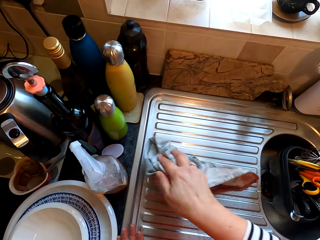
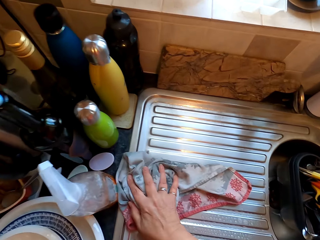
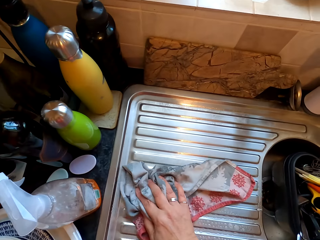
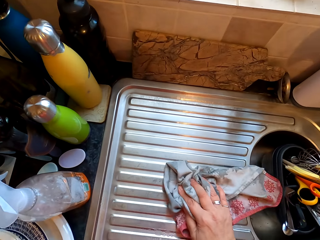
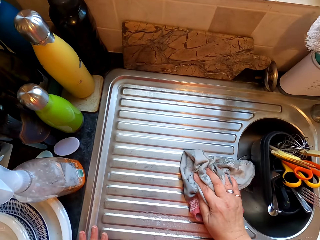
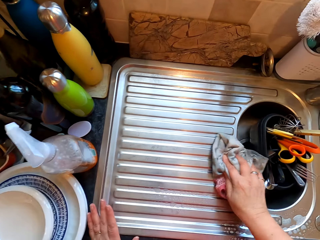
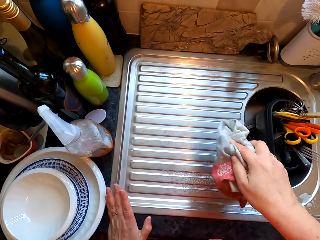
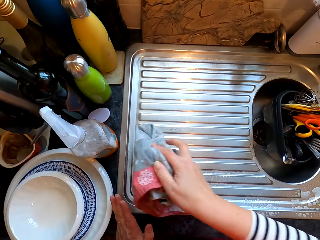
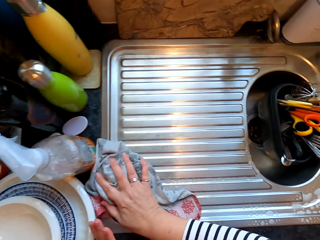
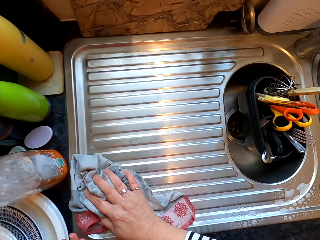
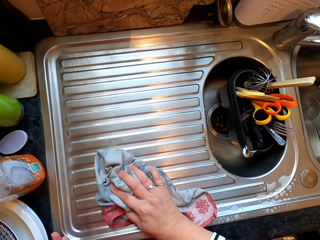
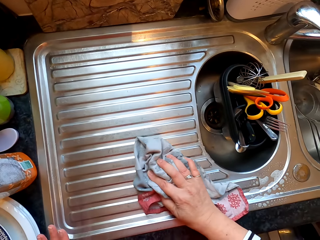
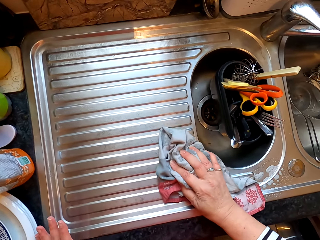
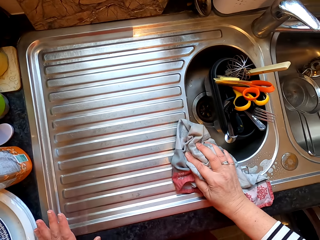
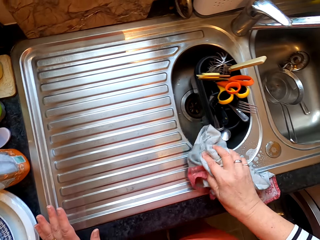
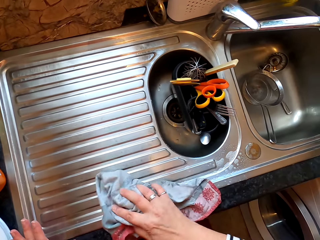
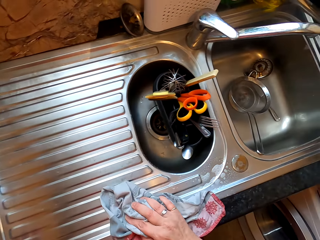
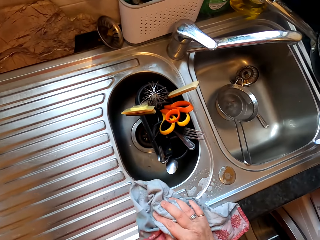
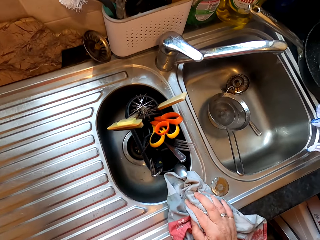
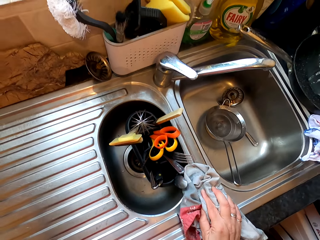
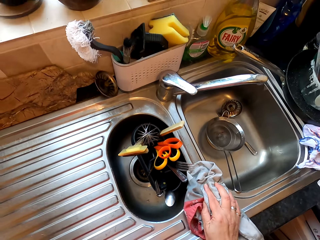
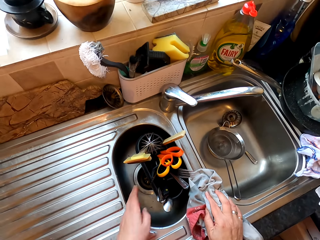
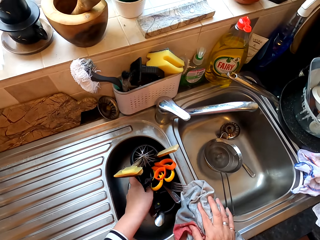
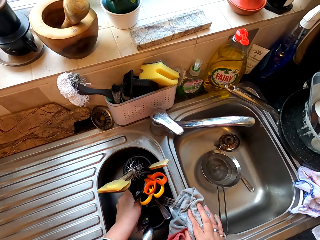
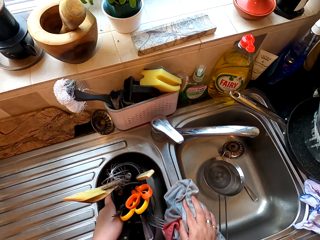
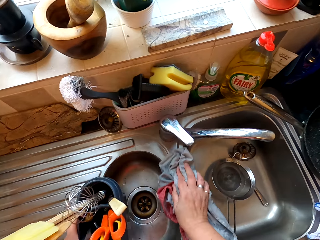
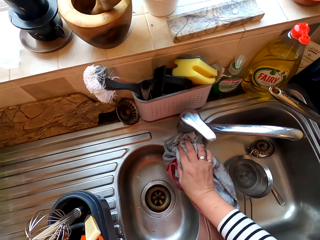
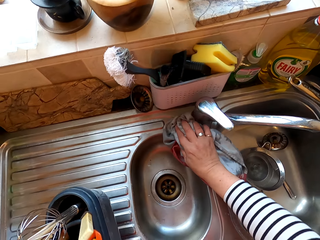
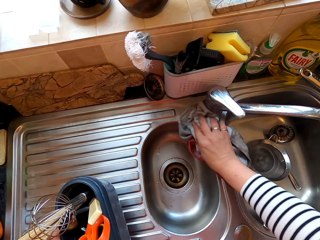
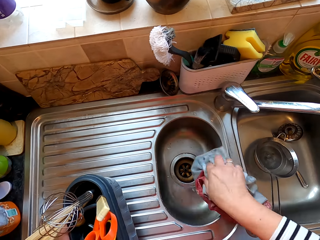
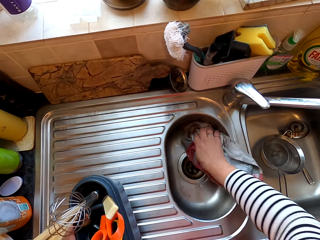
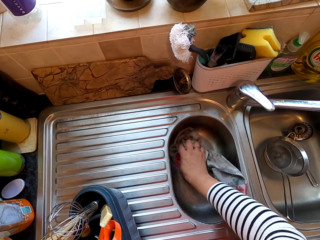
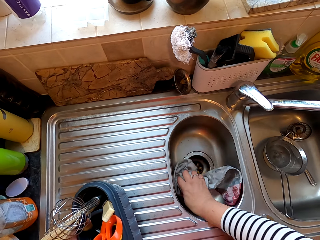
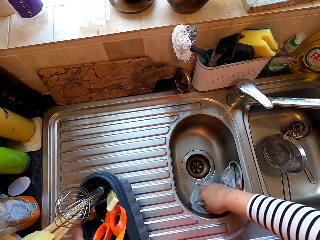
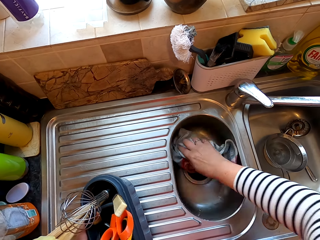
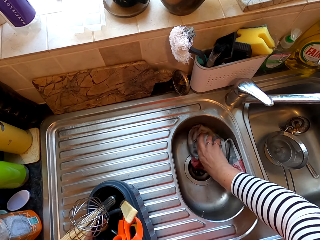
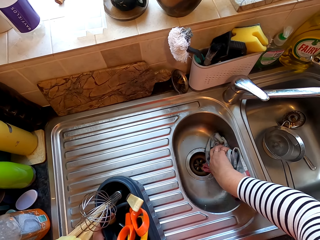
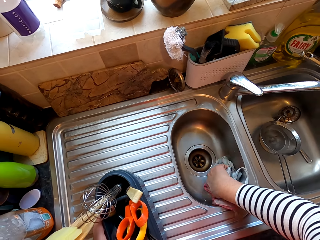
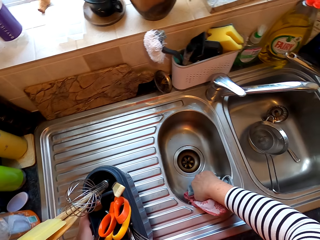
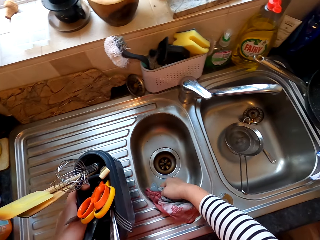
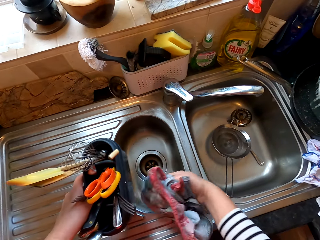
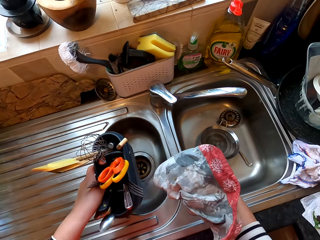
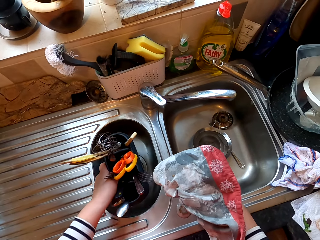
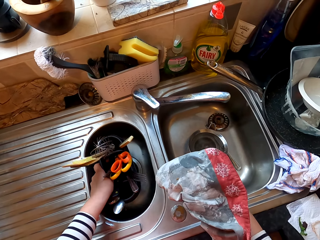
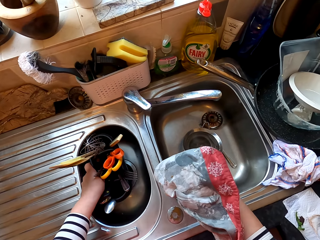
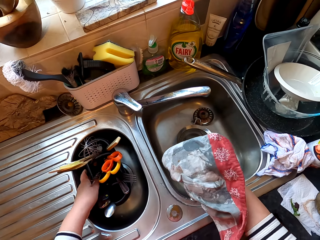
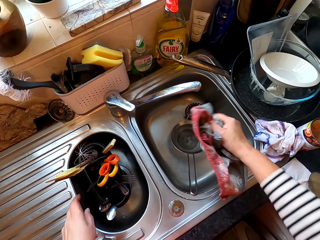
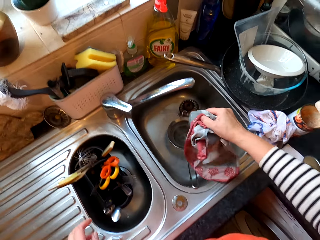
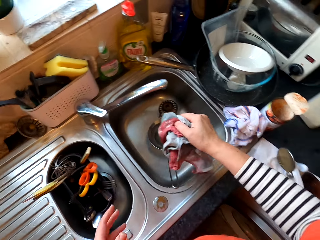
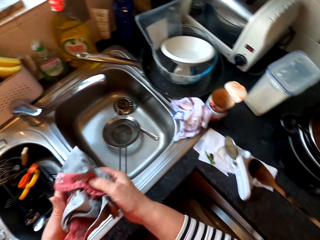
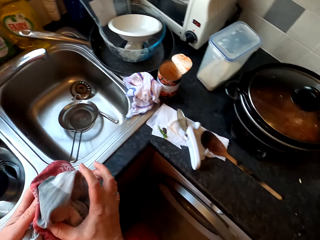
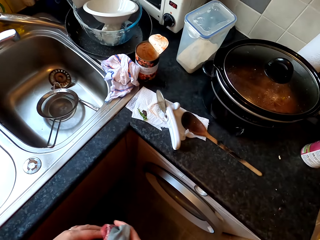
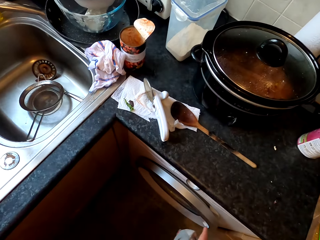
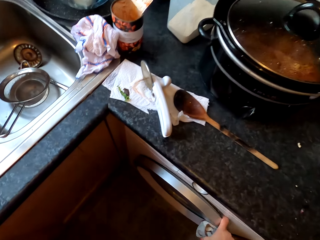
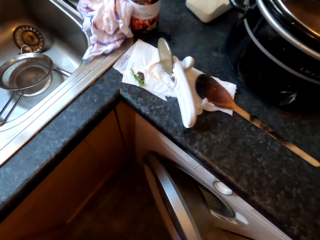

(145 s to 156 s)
The camera wearer takes the tin of spoons. They wipe the sink. They put the tin of spoons in the sink. They shake the cloth.

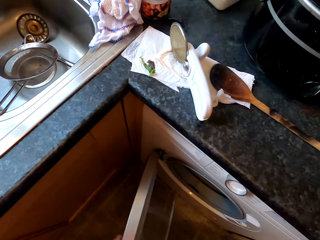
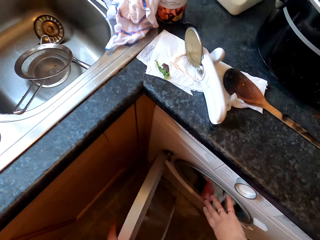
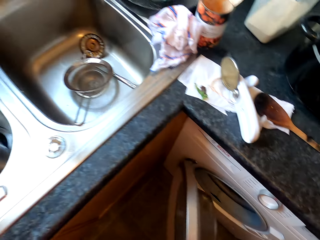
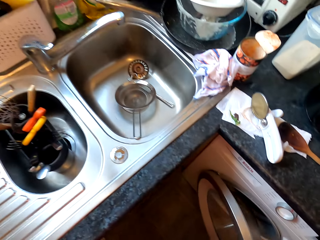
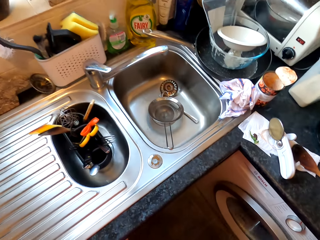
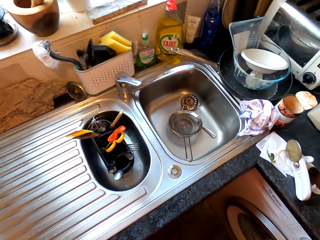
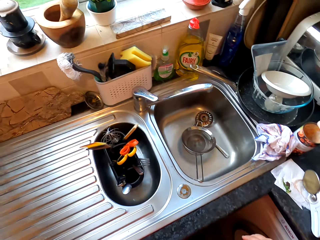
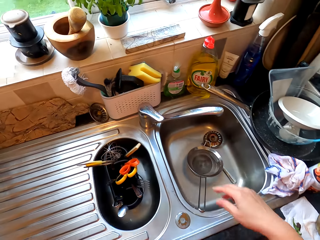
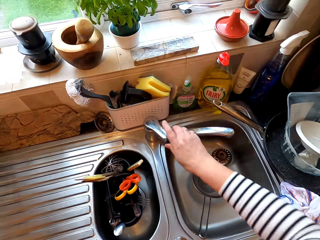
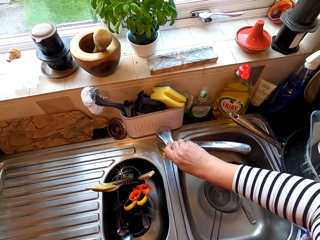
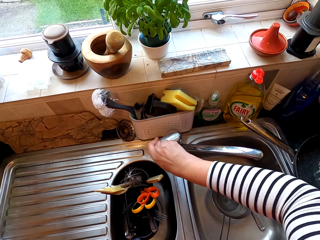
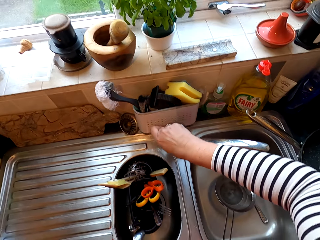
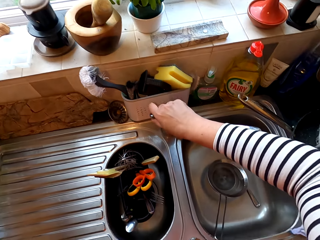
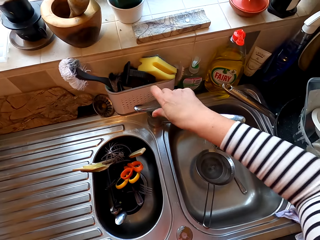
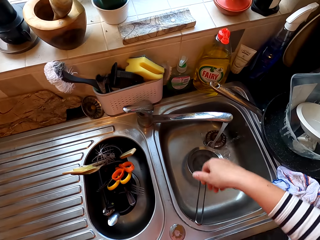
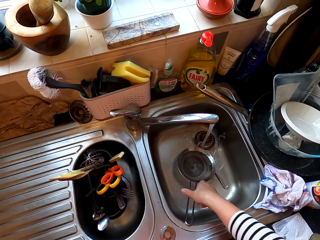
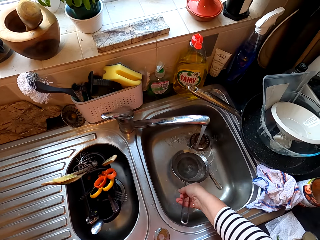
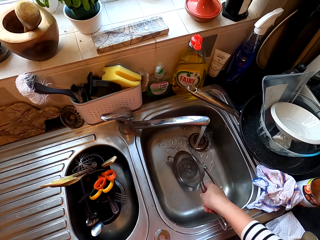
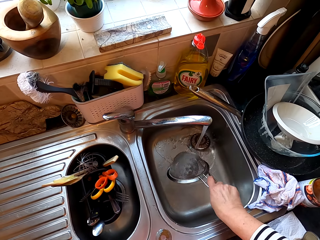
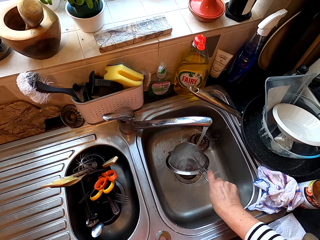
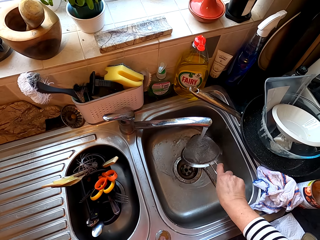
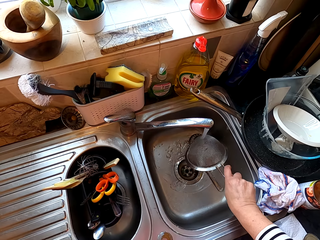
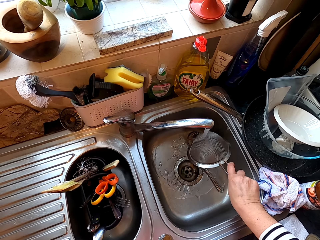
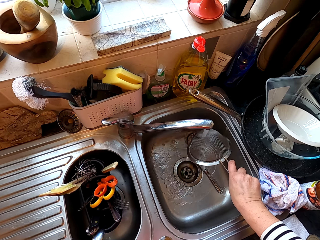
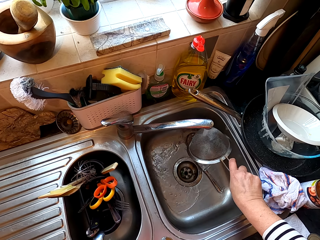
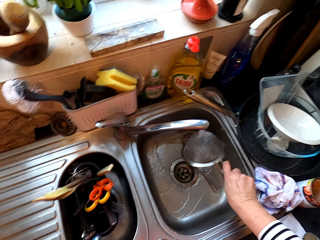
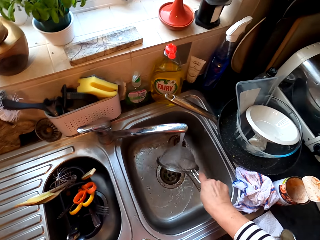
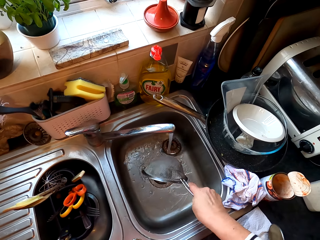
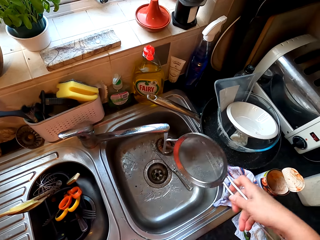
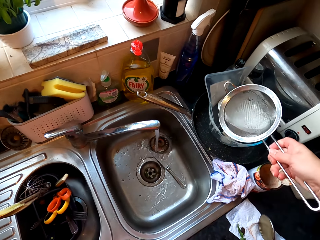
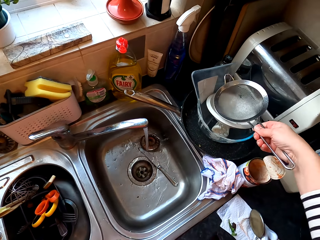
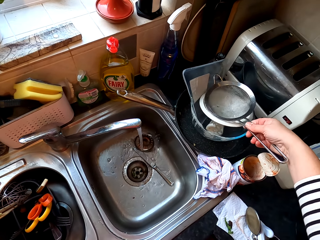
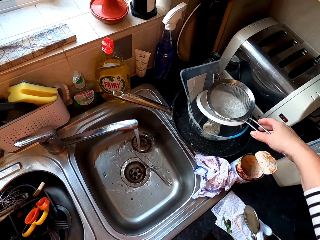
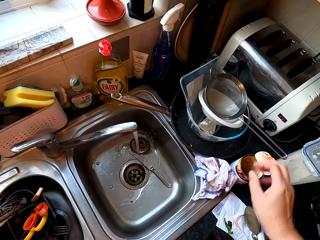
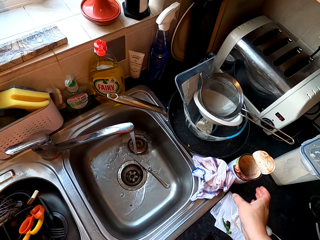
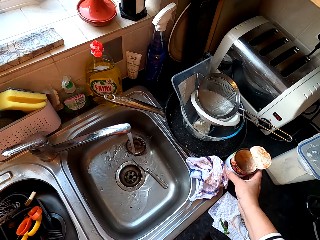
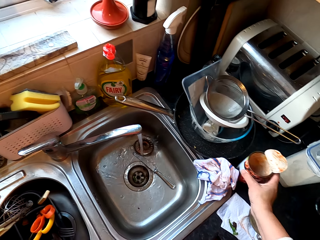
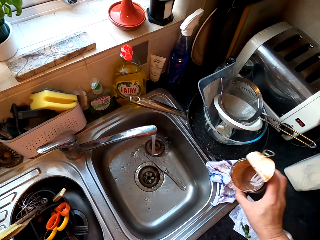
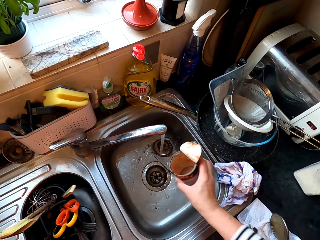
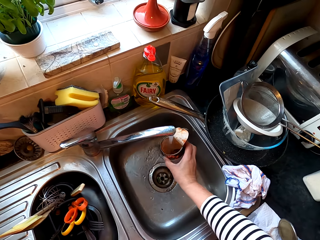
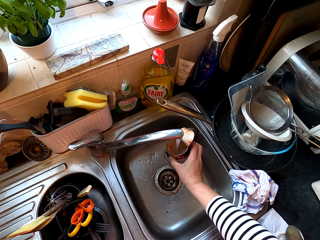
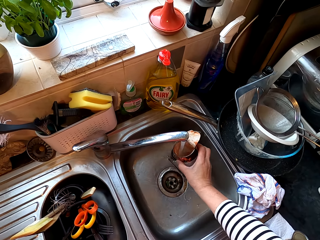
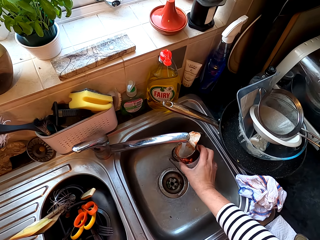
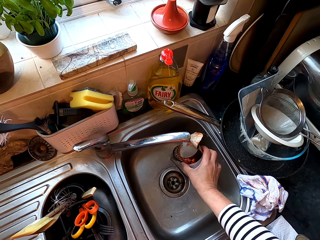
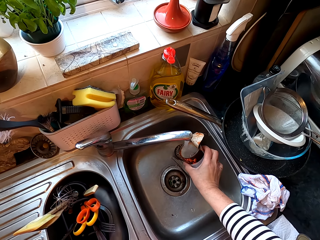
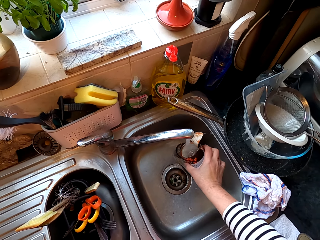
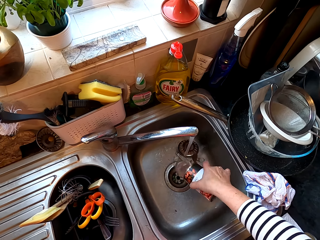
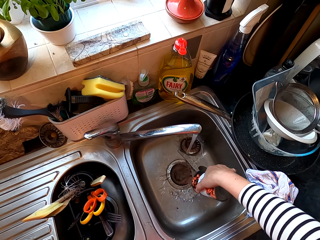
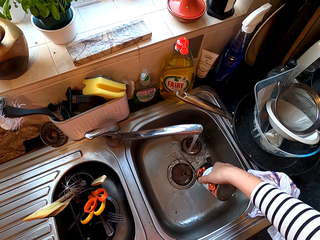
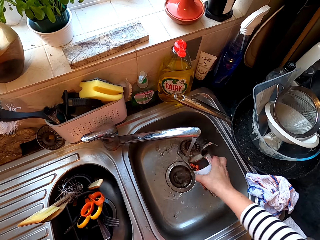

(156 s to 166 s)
The camera wearer opens the laundry or bin. They put the cloth in the laundry. They close the laundry. They open the tap. They pick the sieve. They rinse the sieve. They put the sieve aside. They fetch water with the tin. They clean the tin. They pour the water in the sink.
